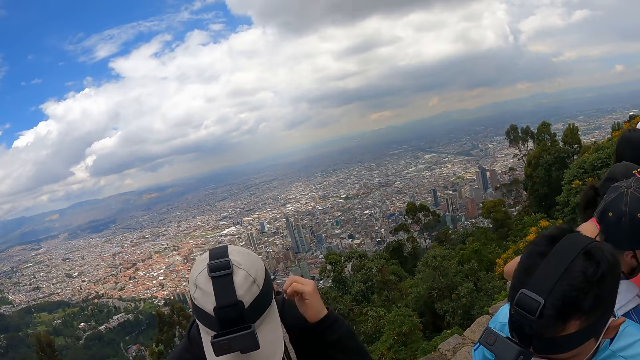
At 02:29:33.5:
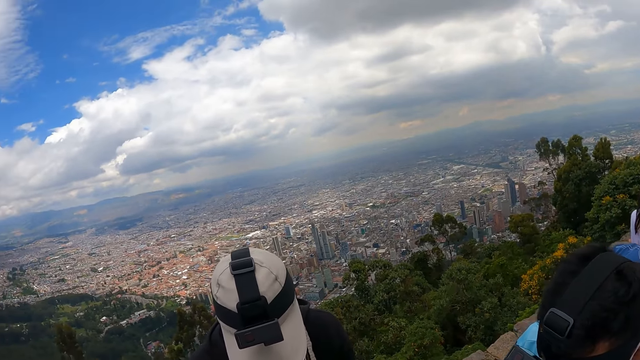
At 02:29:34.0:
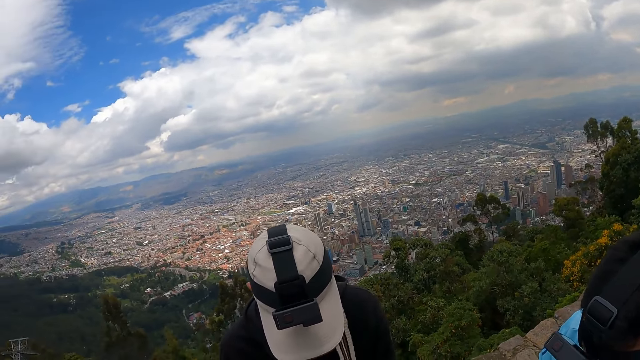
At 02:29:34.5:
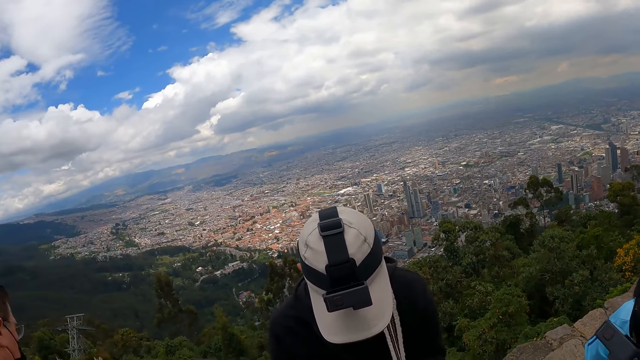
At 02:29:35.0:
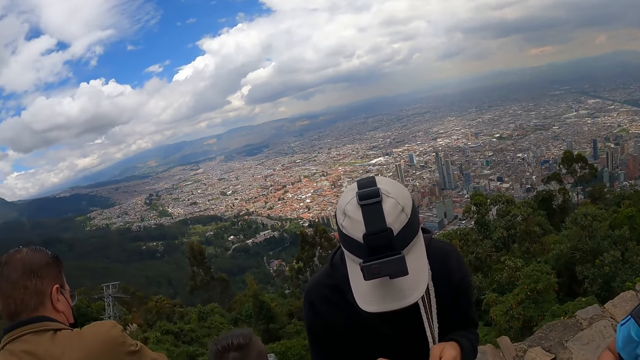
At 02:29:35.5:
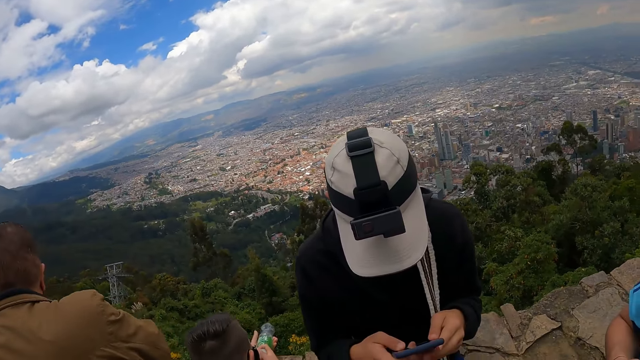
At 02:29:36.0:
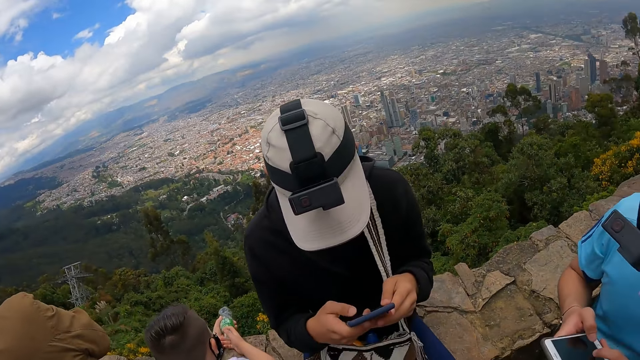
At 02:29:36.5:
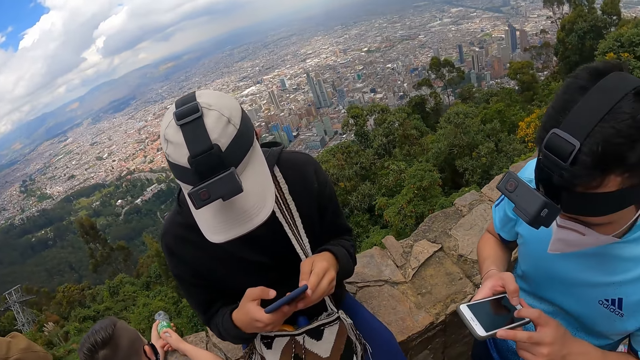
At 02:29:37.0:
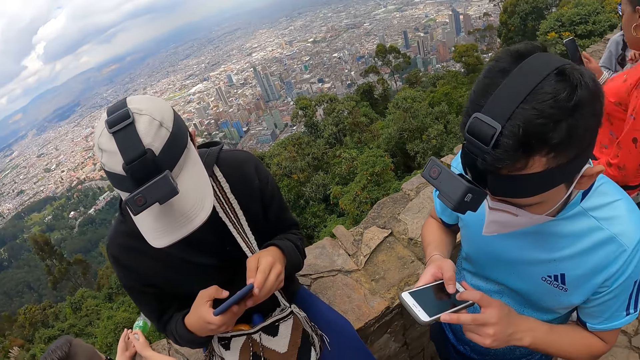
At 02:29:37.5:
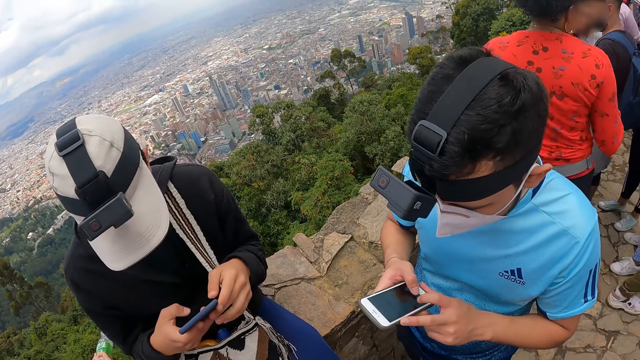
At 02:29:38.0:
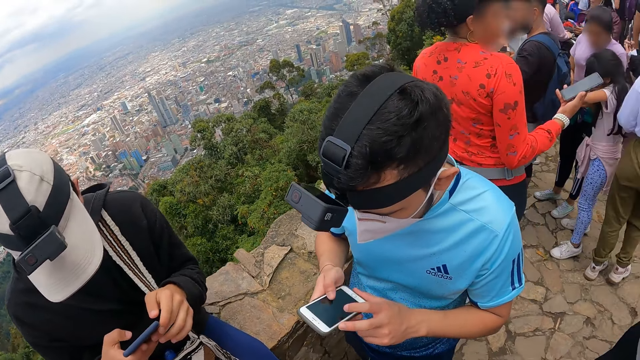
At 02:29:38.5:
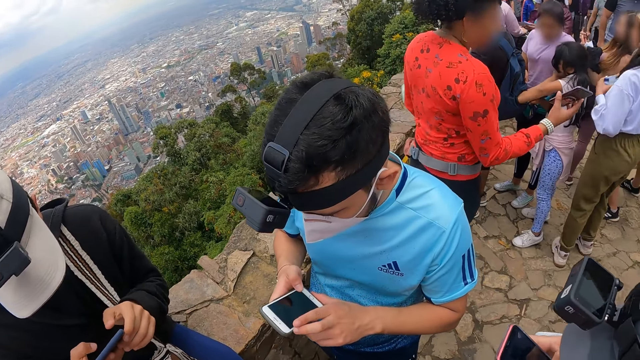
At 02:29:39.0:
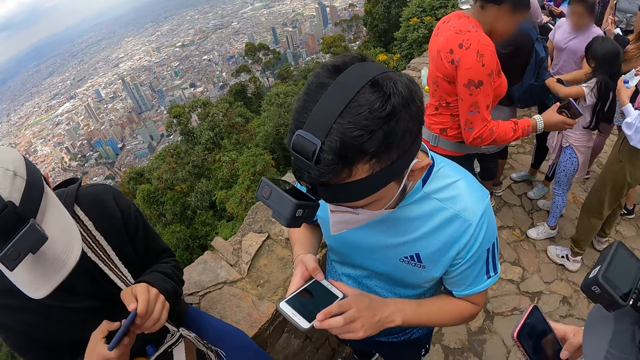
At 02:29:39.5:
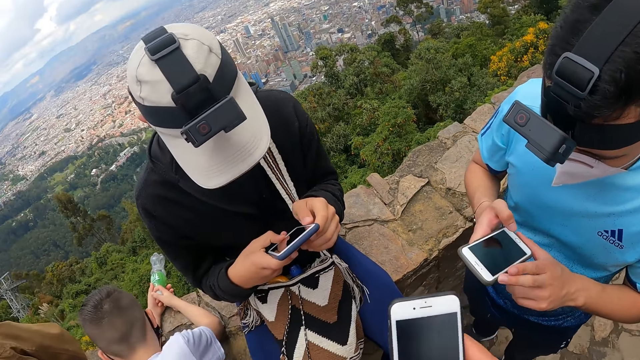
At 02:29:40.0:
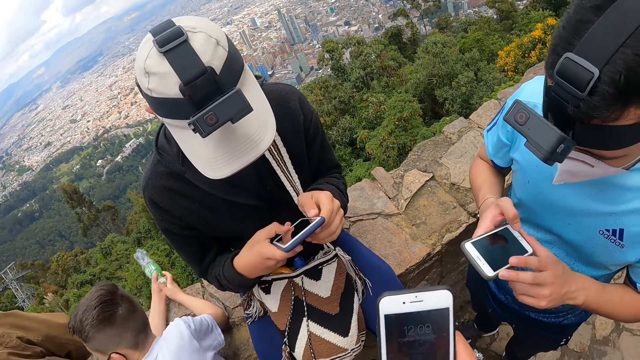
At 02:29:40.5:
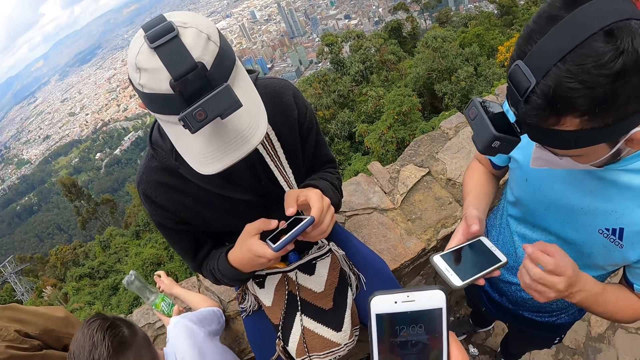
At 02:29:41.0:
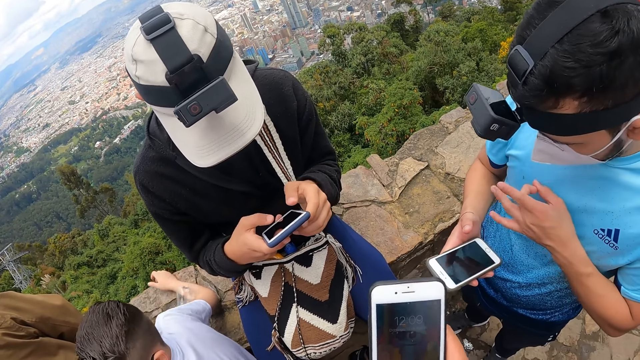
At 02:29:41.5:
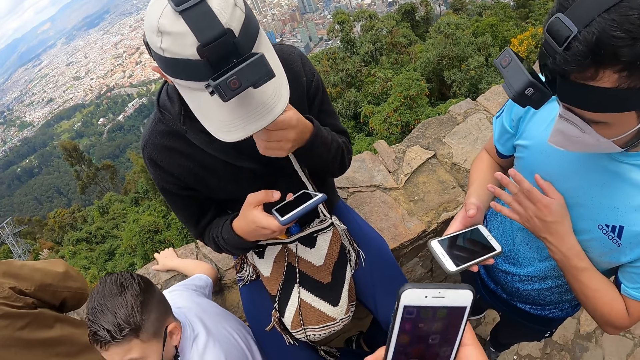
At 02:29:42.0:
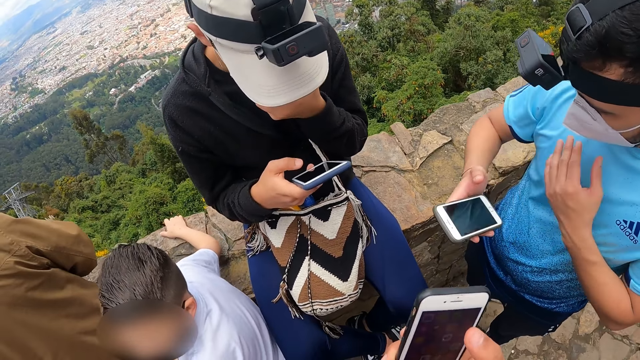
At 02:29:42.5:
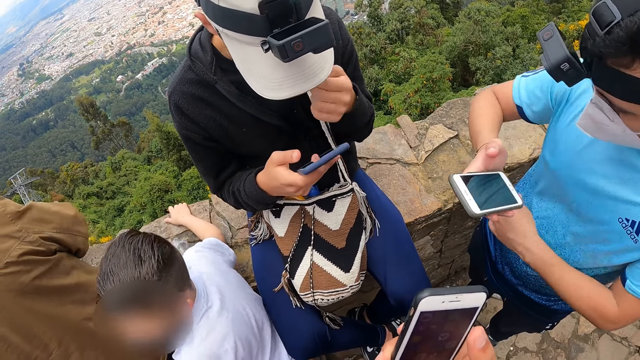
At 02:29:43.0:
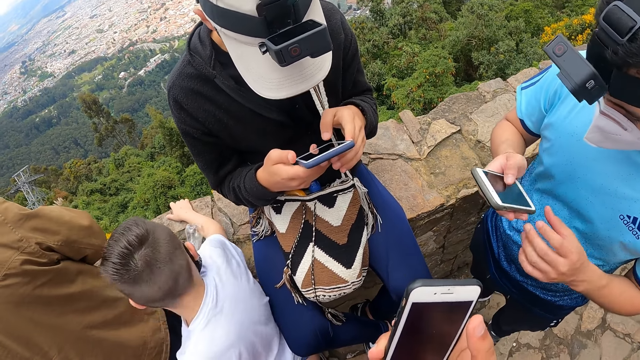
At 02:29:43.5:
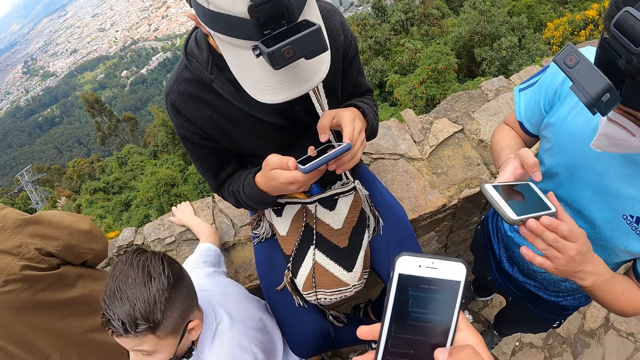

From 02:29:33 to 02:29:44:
The camera wearer moves closer. The man operates the phone with both hands. Another man operates the phone with both hands. A third man operates a phone with both hands. The camera wearer operates the phone with his right hand.

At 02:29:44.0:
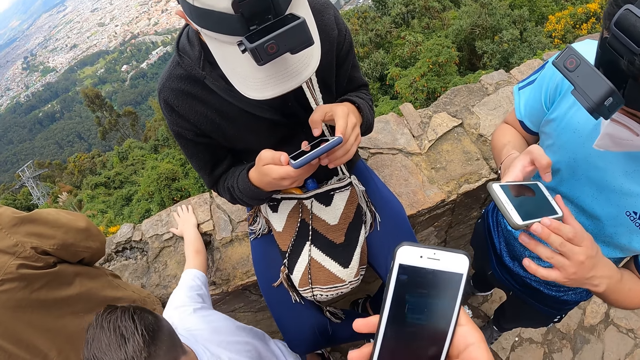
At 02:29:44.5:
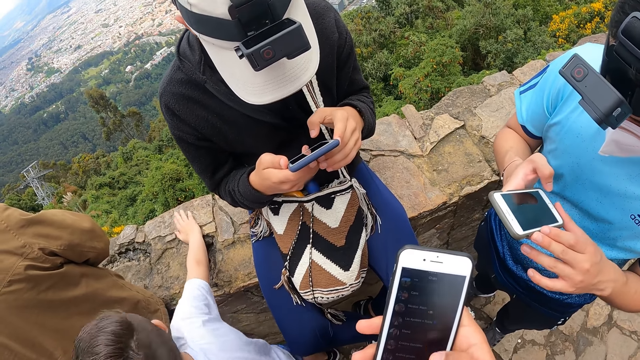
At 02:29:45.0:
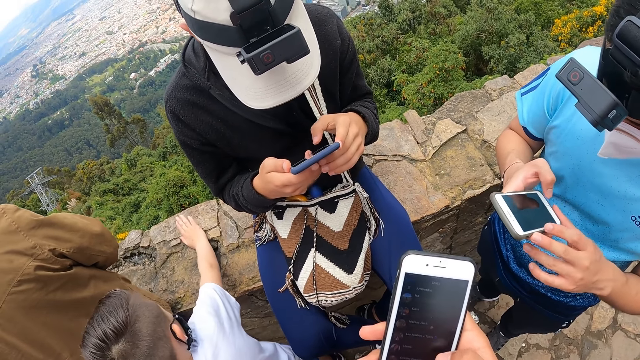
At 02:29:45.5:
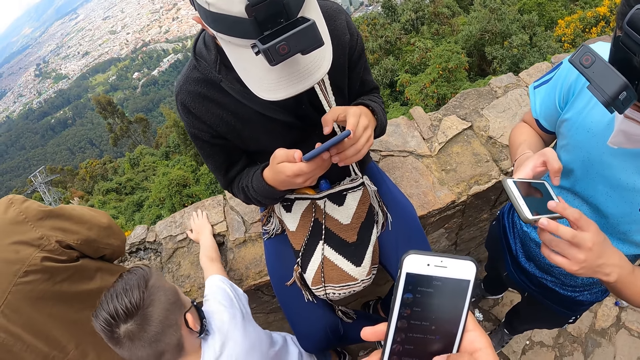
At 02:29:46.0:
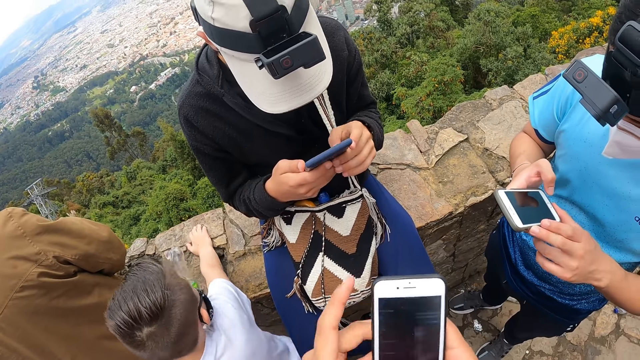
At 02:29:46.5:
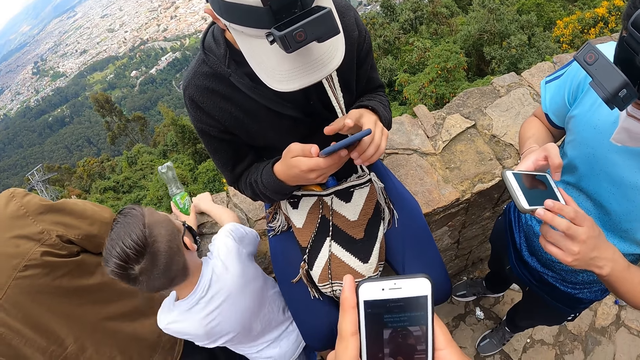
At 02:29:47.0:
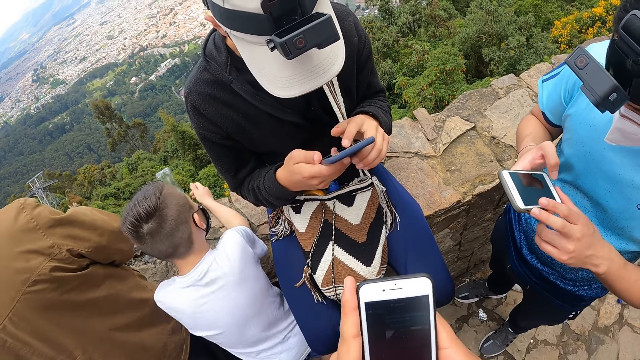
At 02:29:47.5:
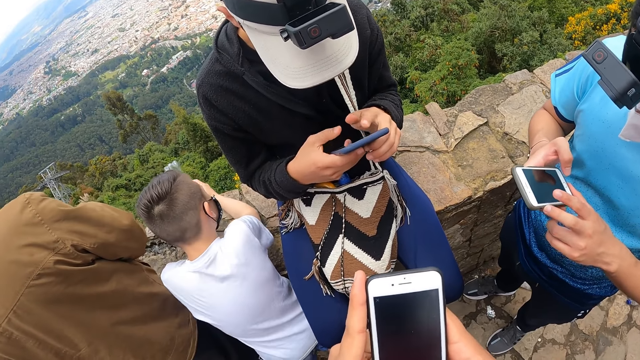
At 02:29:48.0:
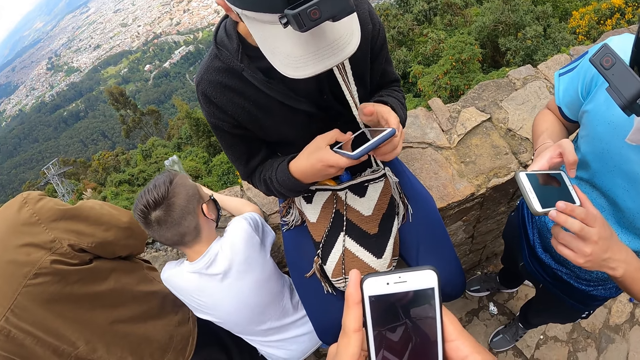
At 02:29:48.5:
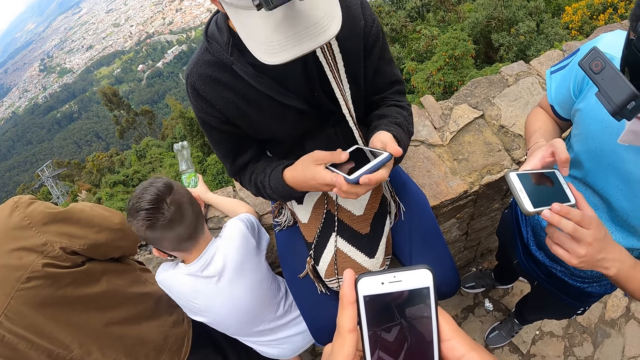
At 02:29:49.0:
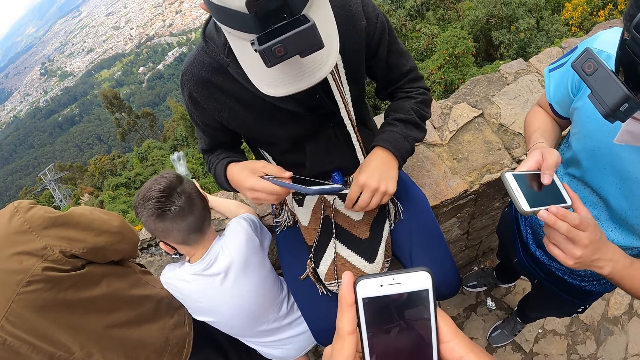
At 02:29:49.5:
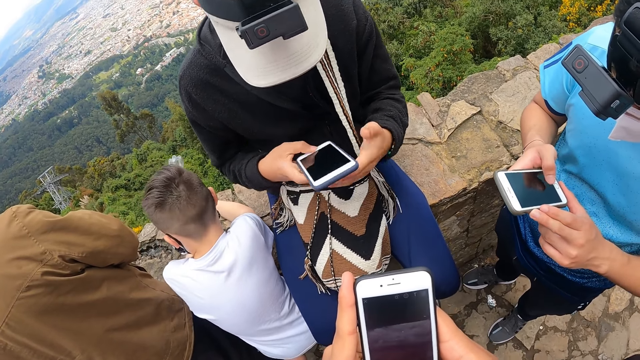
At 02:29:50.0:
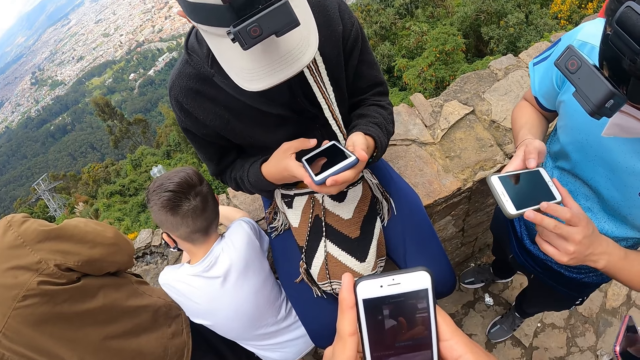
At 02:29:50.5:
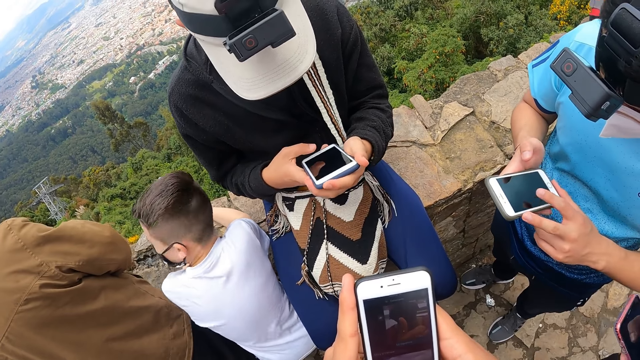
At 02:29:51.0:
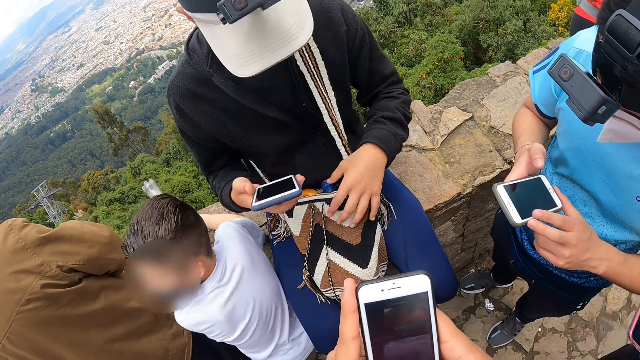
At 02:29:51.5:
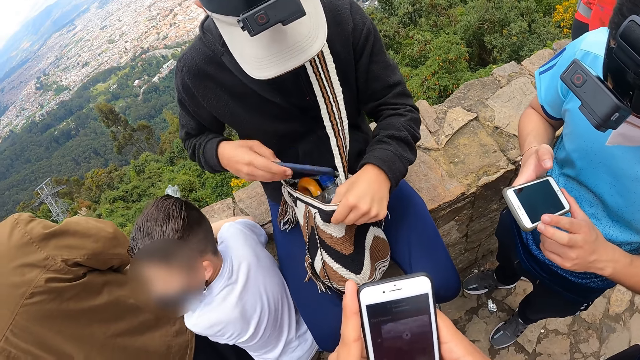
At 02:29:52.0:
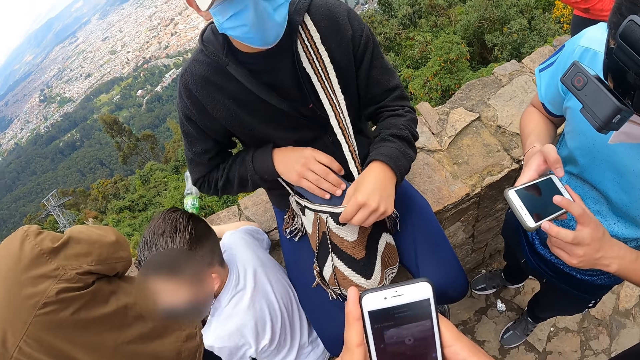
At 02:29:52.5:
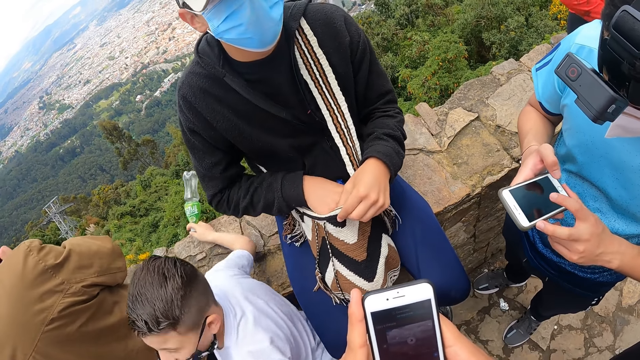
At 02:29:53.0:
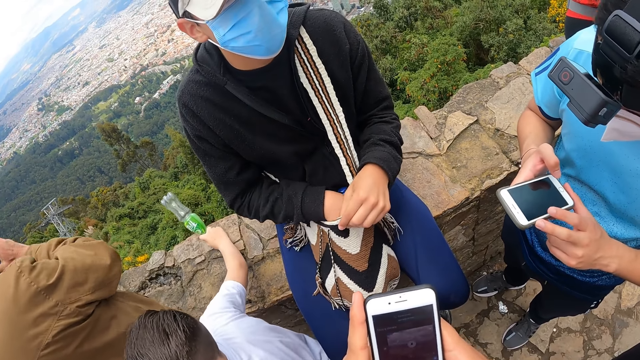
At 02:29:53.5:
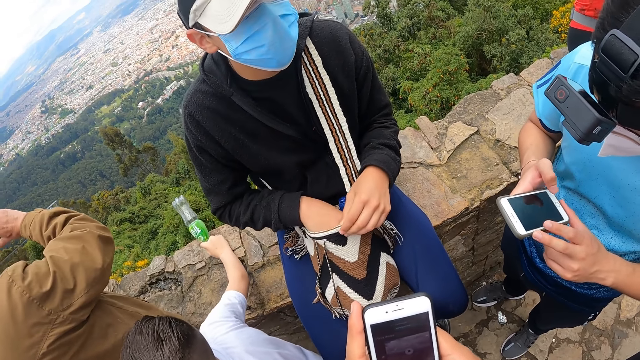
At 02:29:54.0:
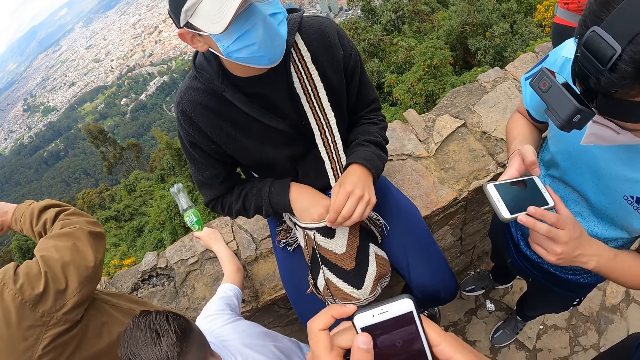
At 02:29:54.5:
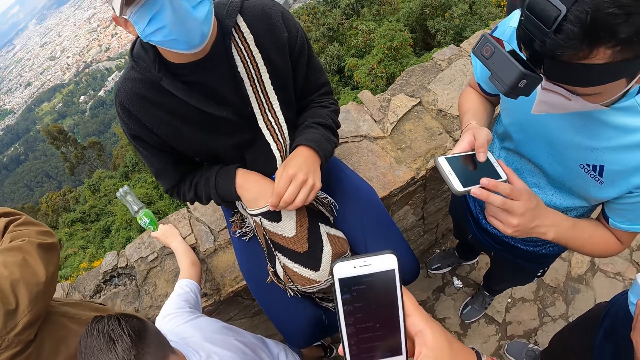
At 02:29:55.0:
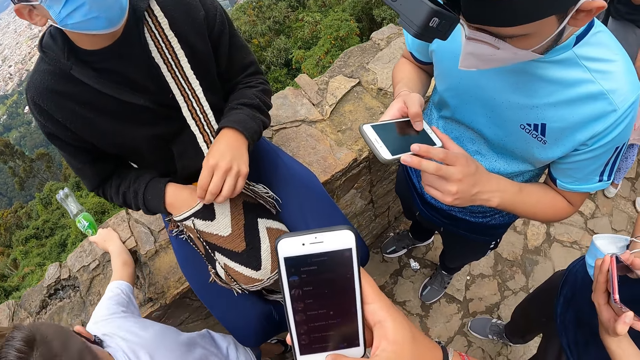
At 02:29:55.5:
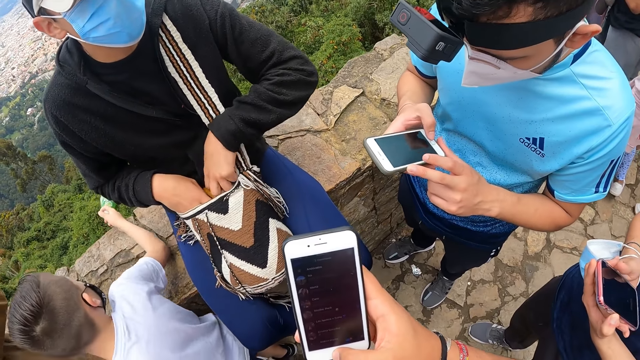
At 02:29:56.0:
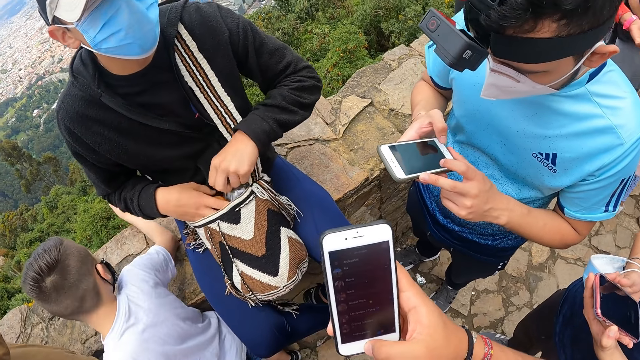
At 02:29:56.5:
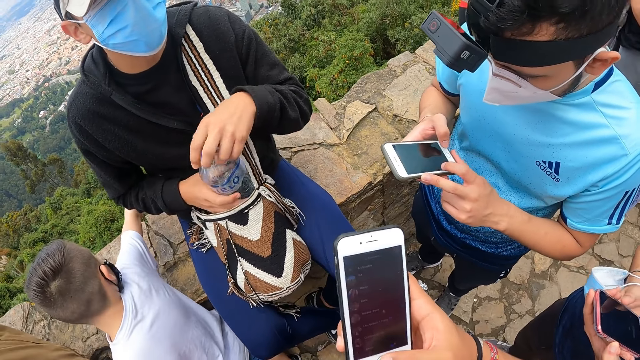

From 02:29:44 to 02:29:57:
The camera wearer operates the phone with both hands. The man opens a bag with his left hand. The man operates the phone with both hands. The man opens the bag with his left hand. The man drops the phone into the bag with his right hand. The camera wearer operates the phone with his right hand. Another man operates the phone with both hands. The first man takes out a bottle of water from the bag with his left hand.
